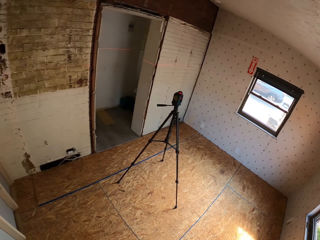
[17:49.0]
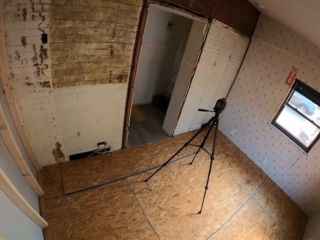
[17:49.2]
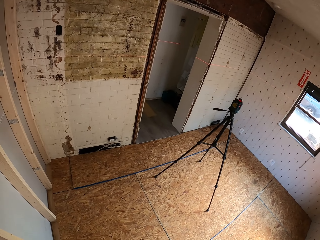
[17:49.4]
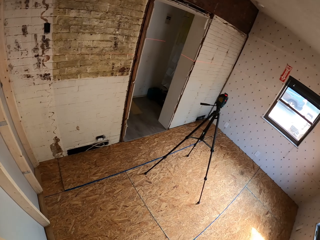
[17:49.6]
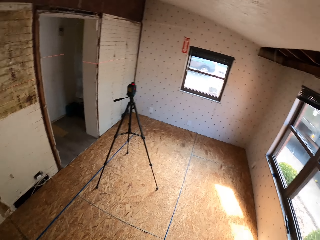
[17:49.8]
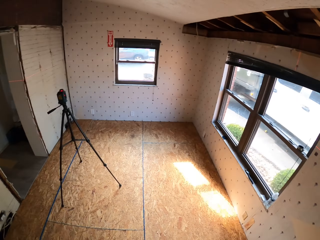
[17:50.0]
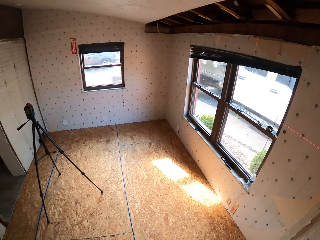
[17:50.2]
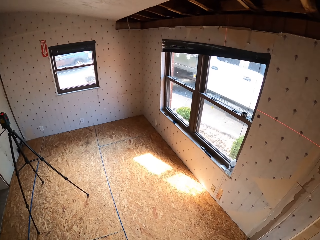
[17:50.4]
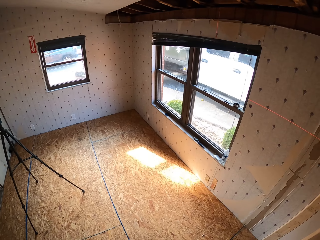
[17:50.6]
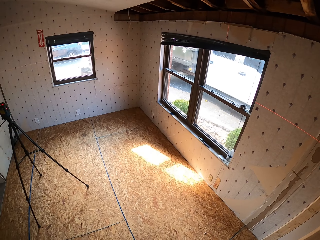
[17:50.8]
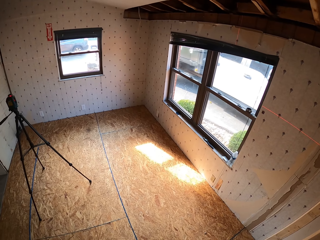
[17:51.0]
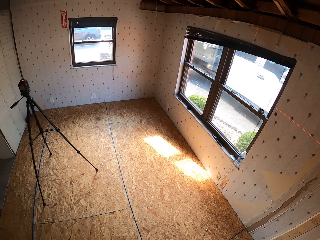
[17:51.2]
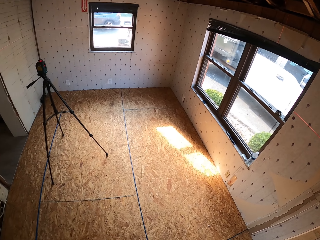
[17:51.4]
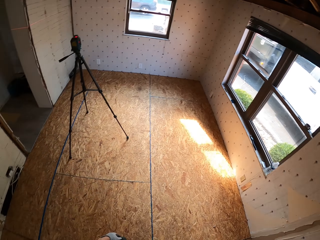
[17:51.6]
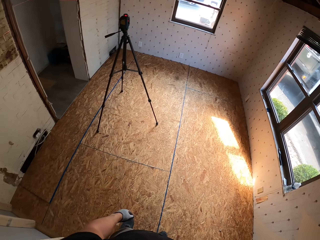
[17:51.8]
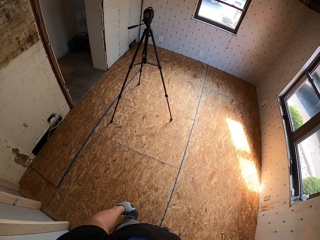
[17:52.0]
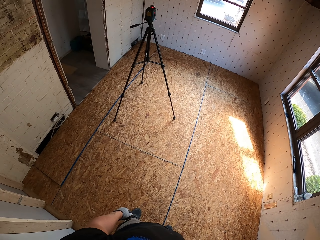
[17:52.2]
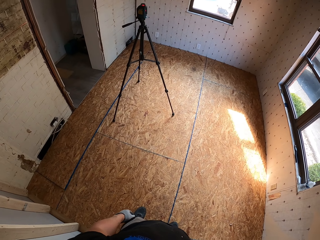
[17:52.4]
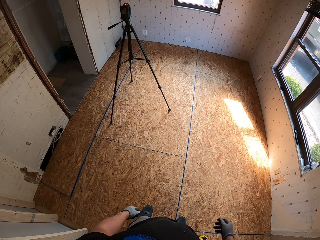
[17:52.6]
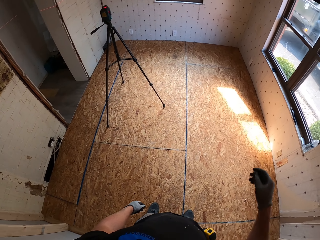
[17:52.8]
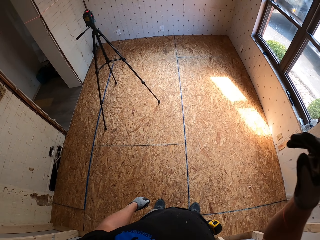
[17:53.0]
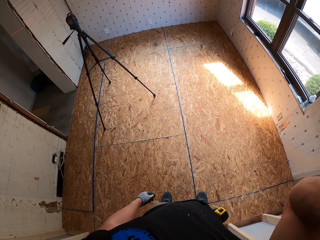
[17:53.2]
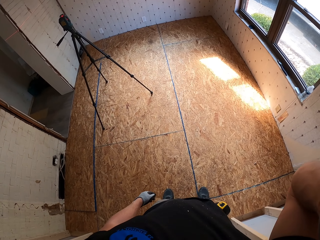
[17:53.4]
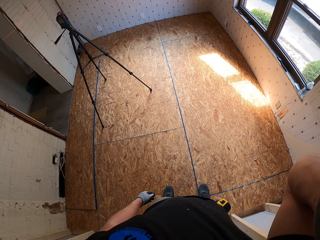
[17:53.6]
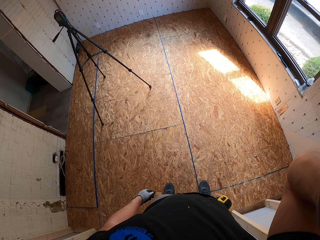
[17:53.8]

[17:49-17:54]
The camera wearer turns around. They look around. They look around again. They lift up a hand and hold the camera.
